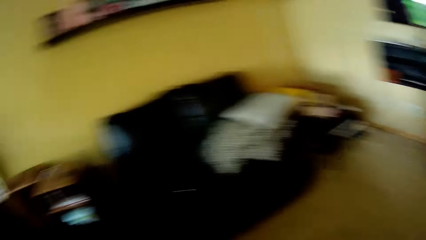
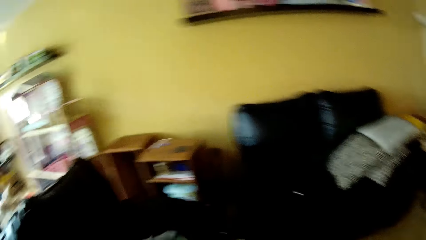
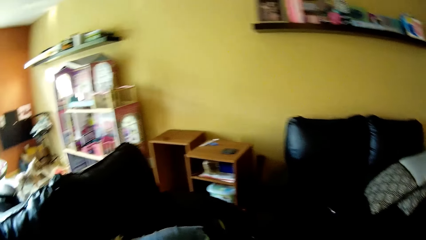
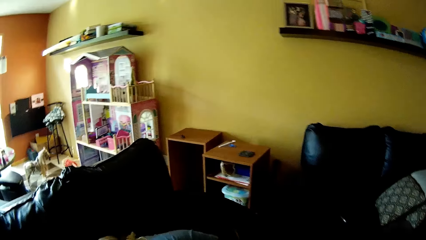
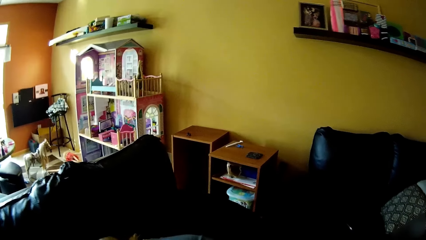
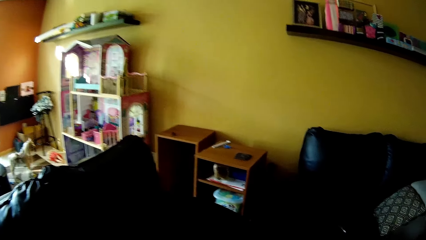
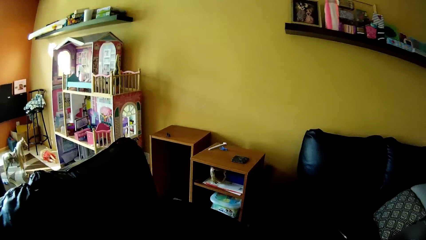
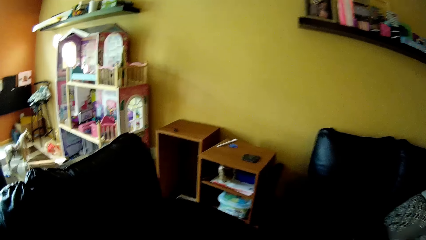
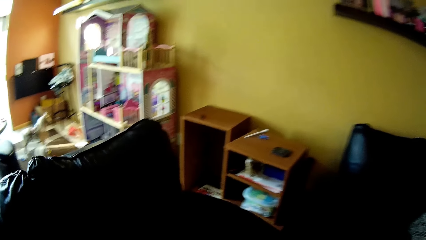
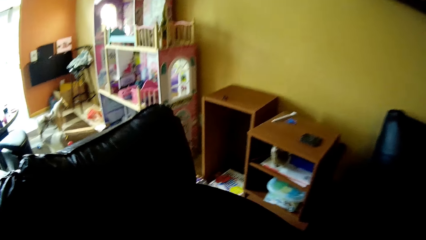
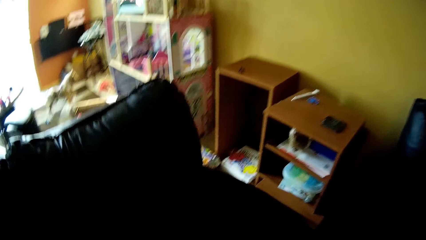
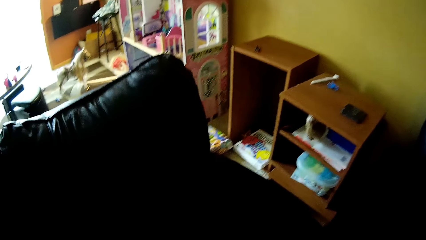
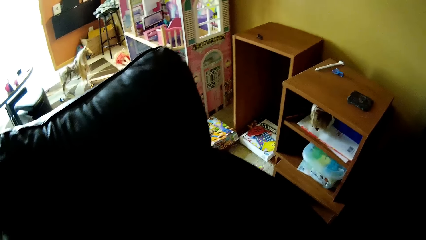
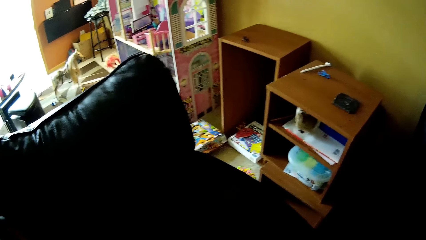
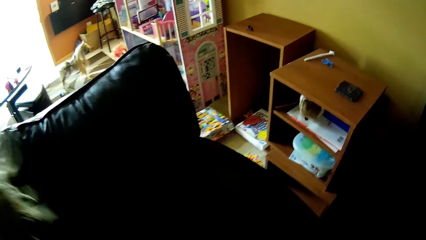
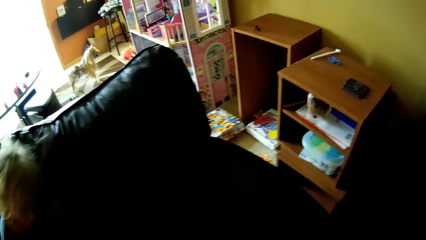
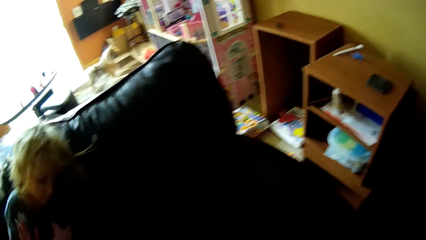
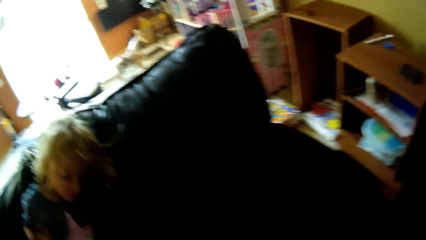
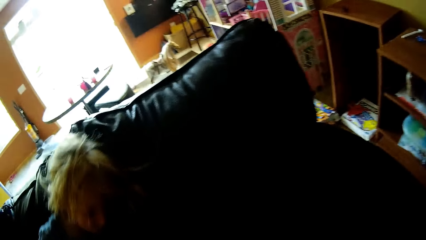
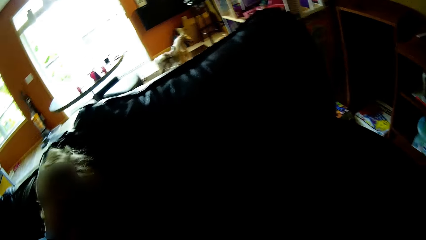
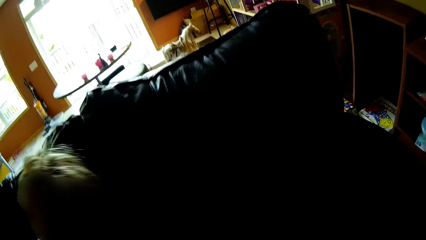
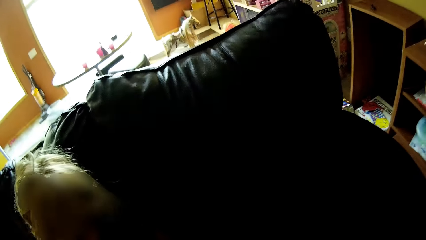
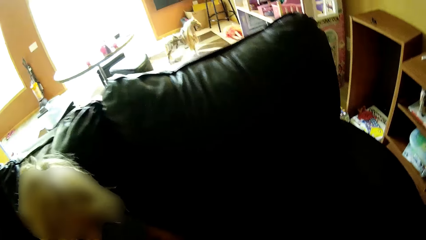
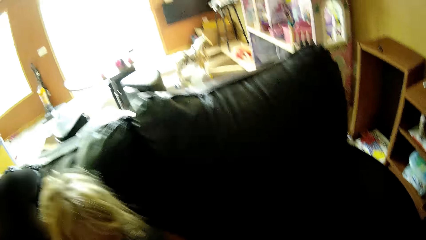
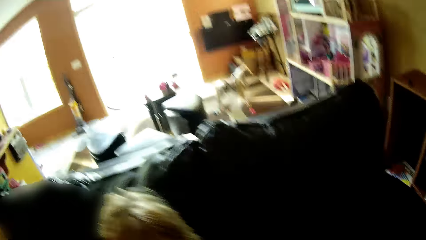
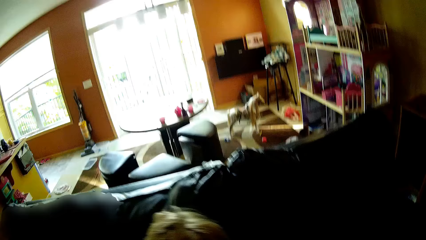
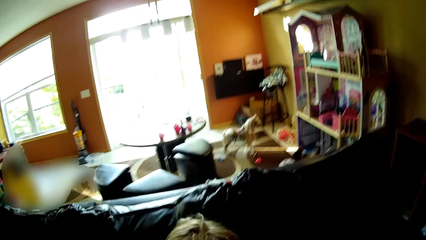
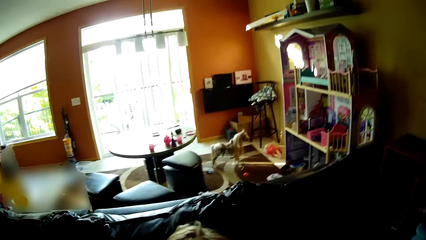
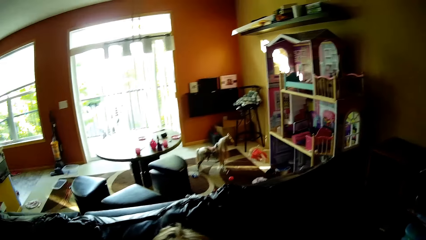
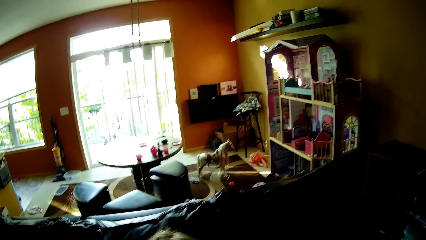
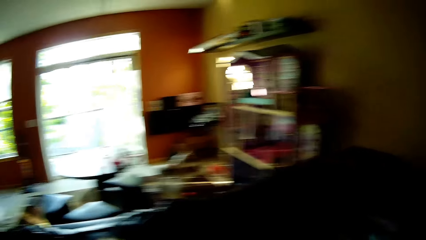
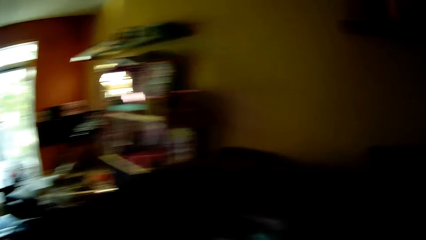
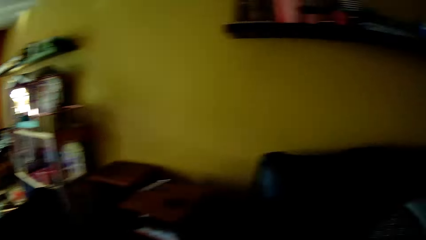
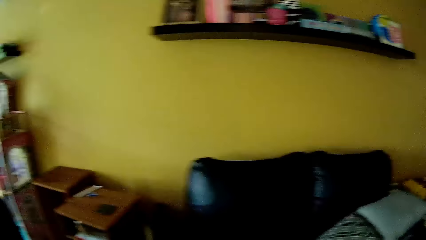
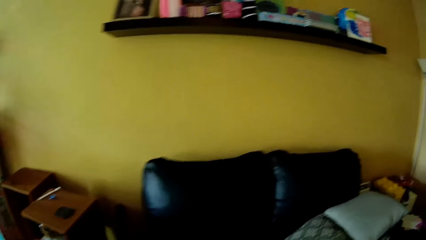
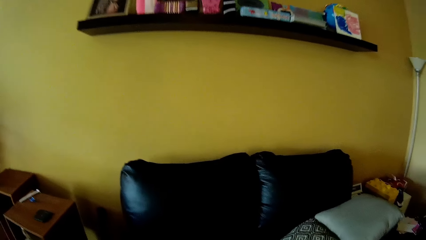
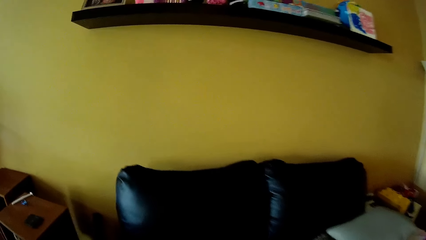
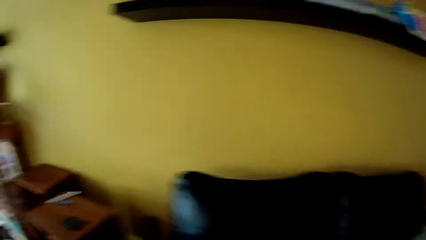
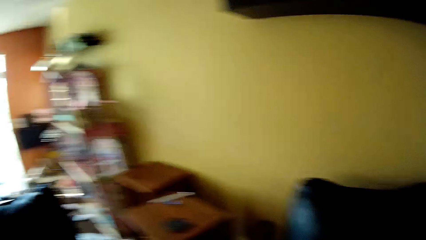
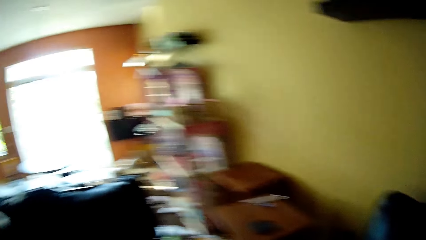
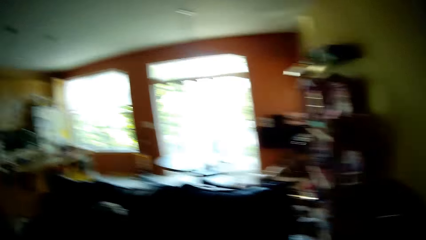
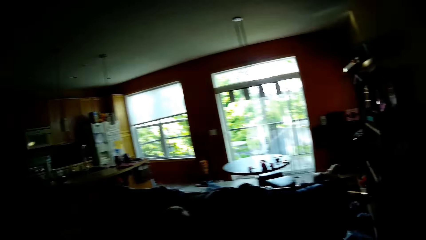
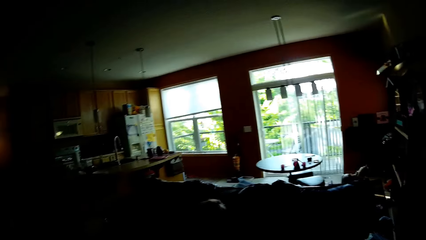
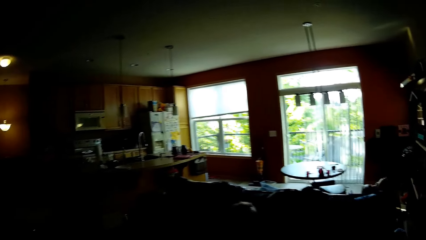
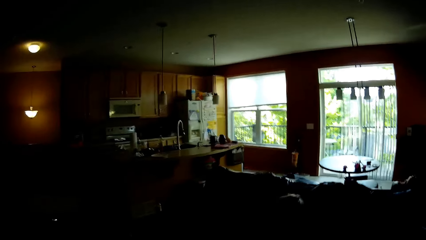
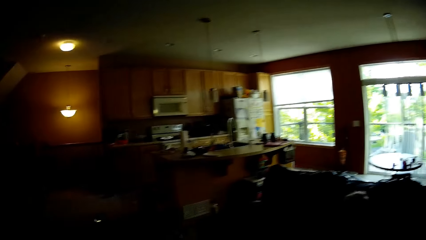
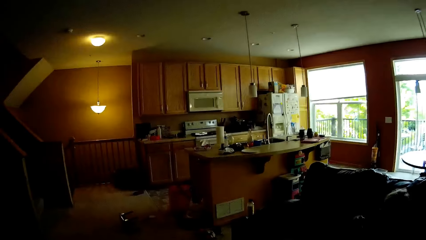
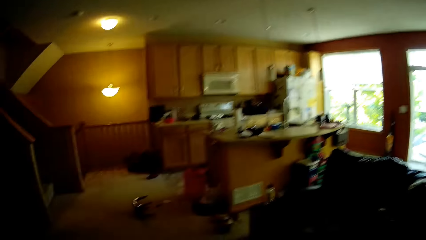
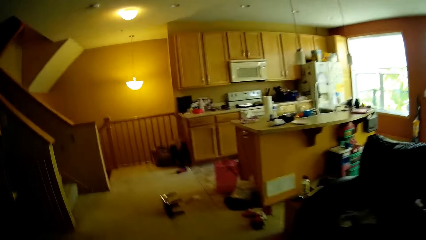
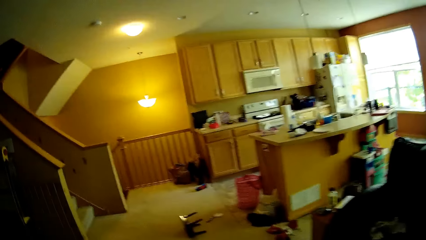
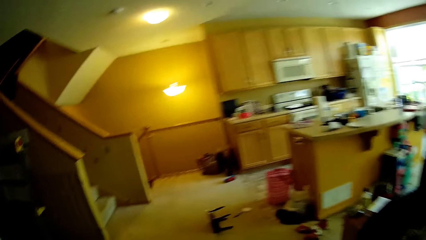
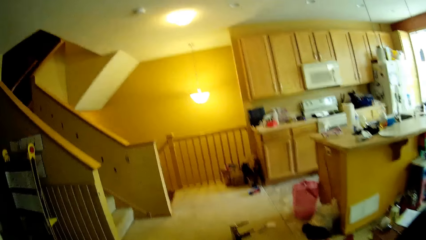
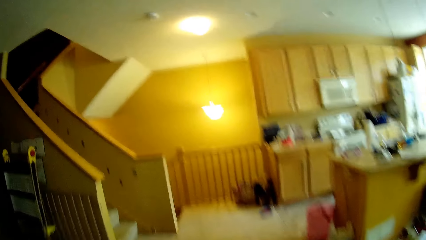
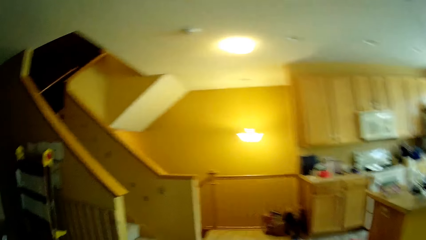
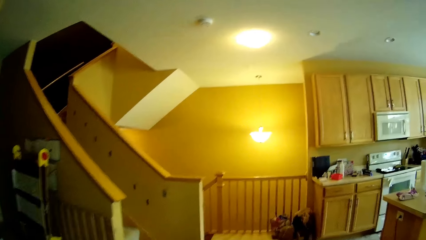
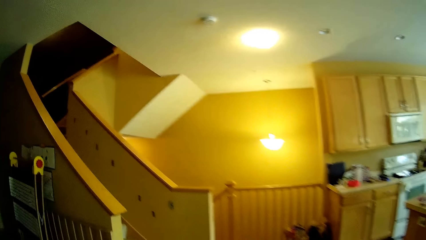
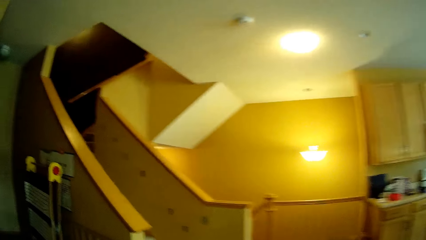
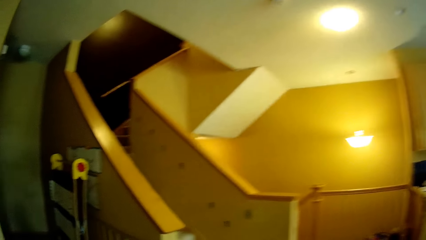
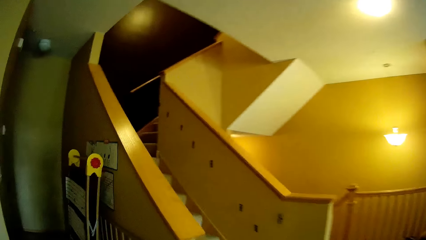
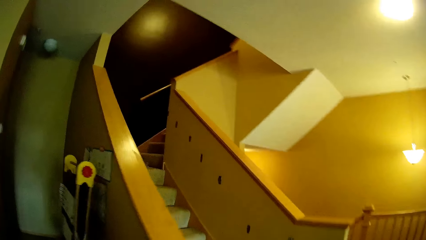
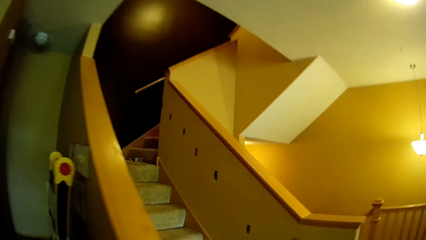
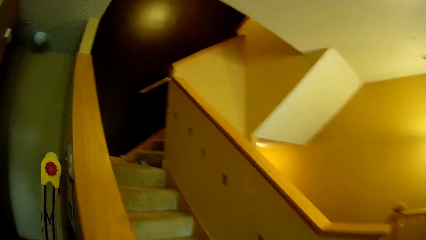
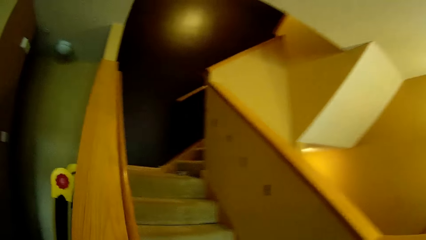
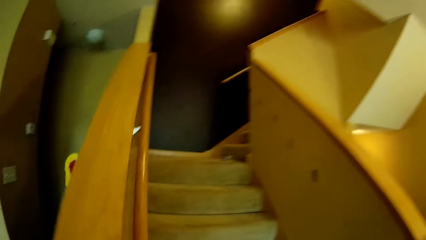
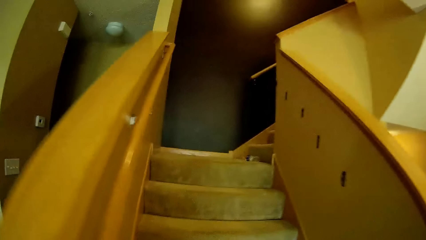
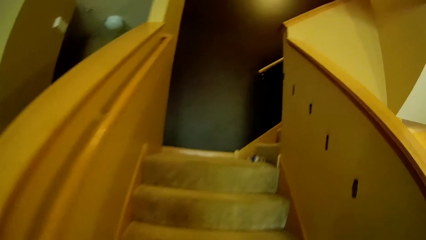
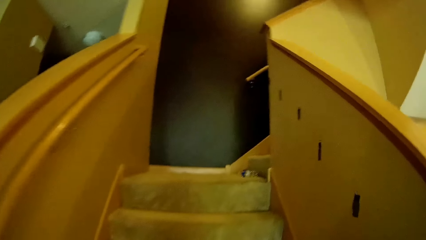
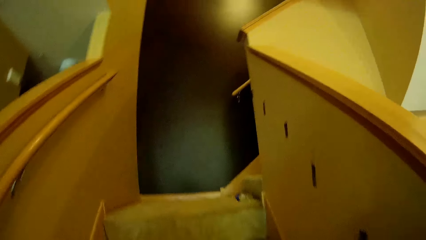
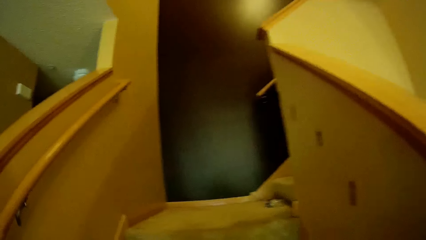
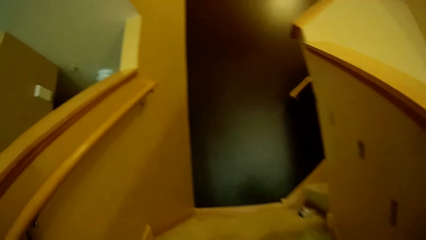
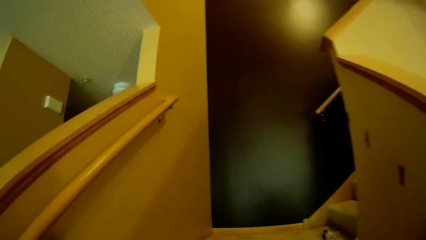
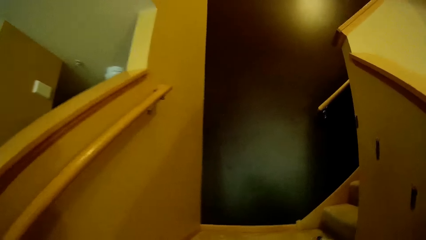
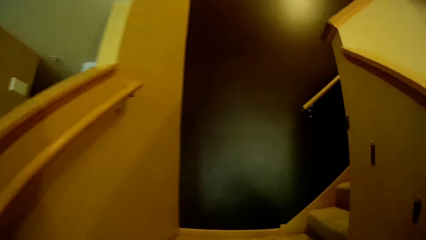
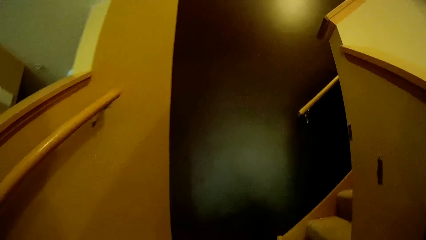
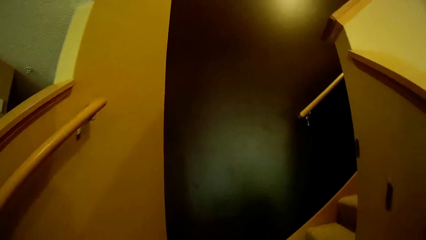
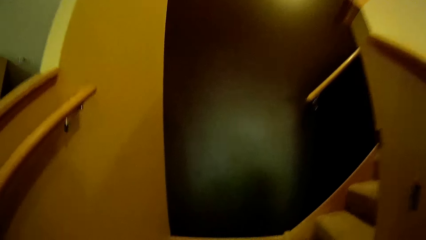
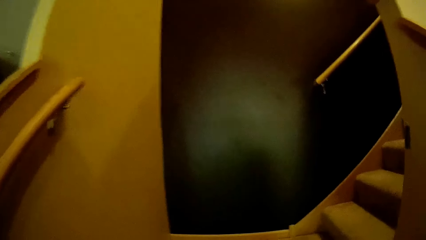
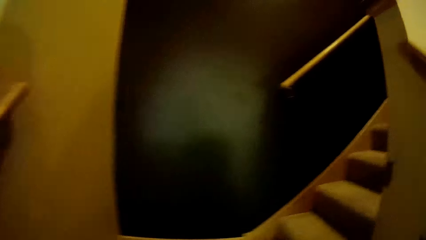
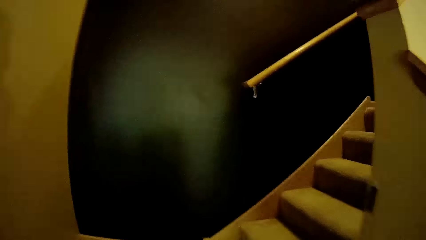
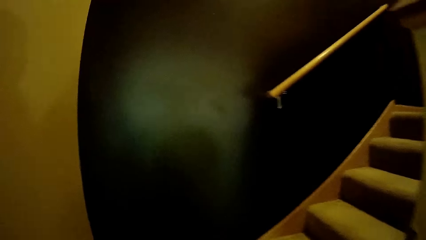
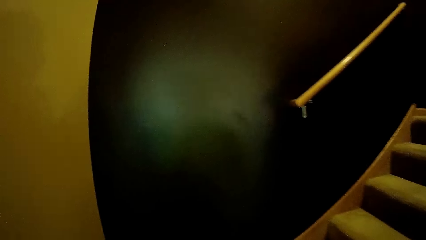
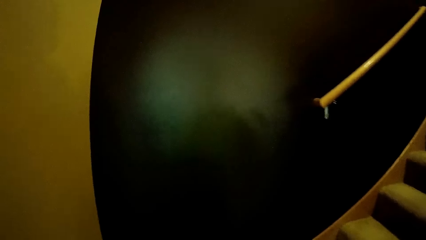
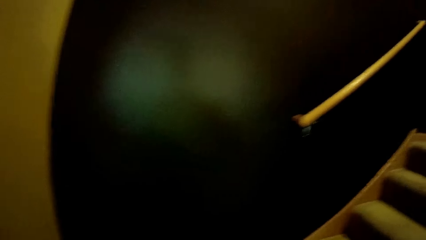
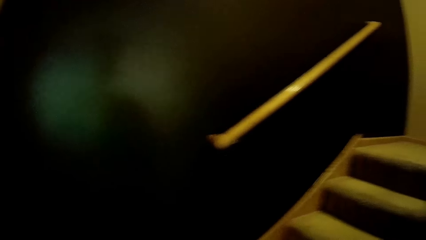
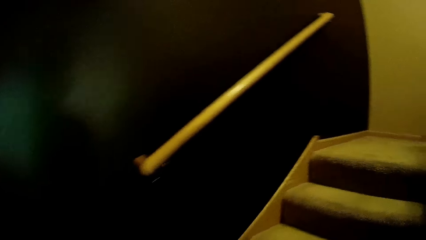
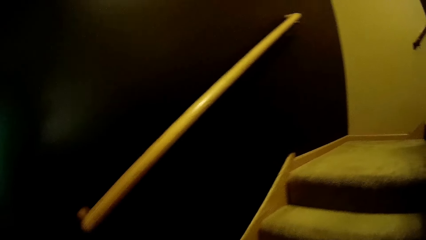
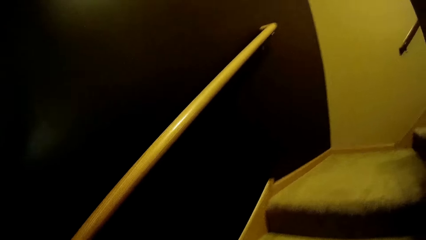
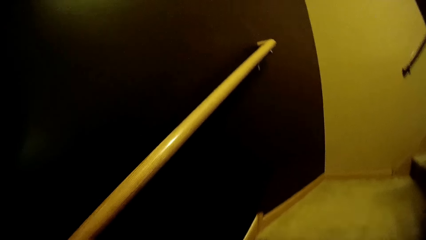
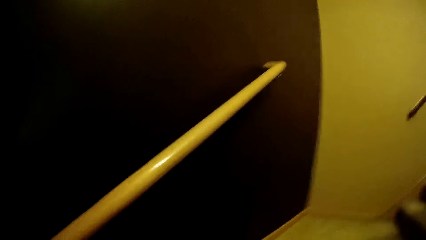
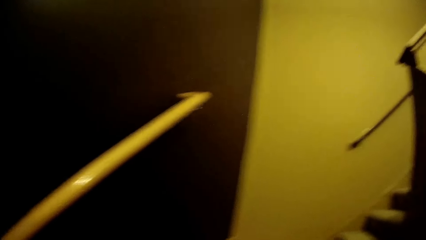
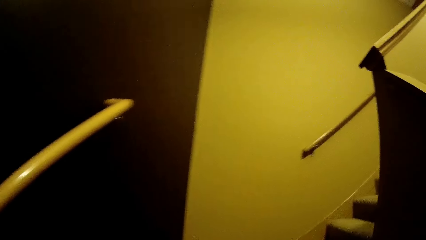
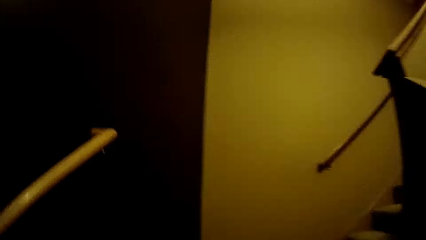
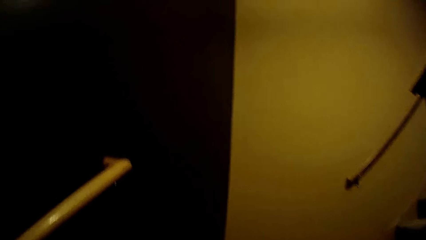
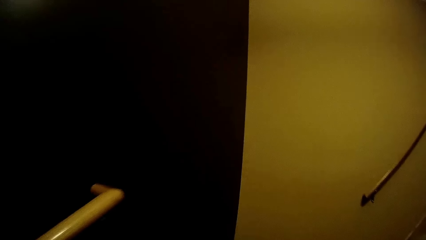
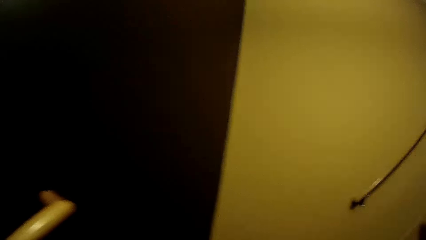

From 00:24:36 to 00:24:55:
A girl climbs on the sofa. The girl plays on the couch. The camera wearer walks in the room. They move towards a staircase. They walk up the staircase.
